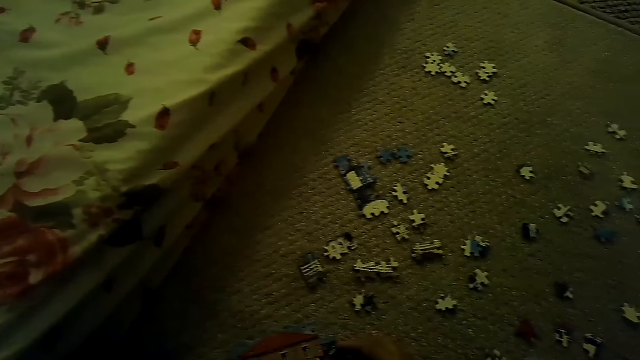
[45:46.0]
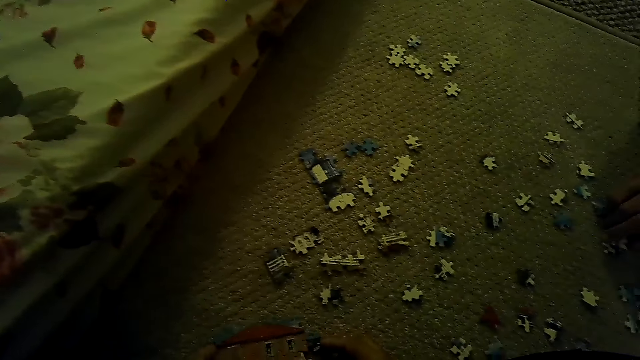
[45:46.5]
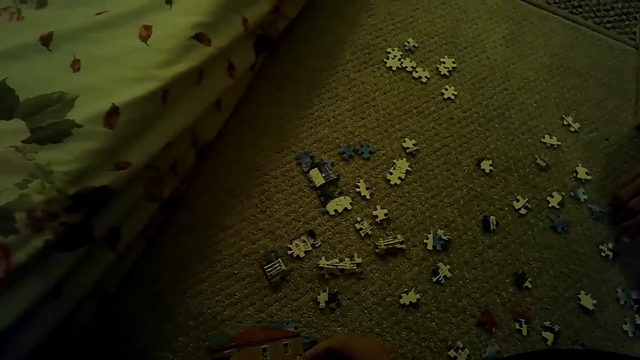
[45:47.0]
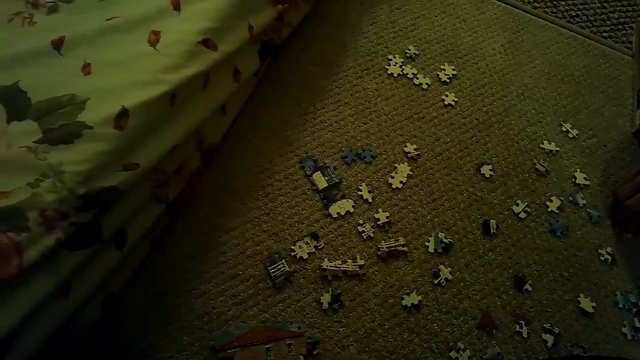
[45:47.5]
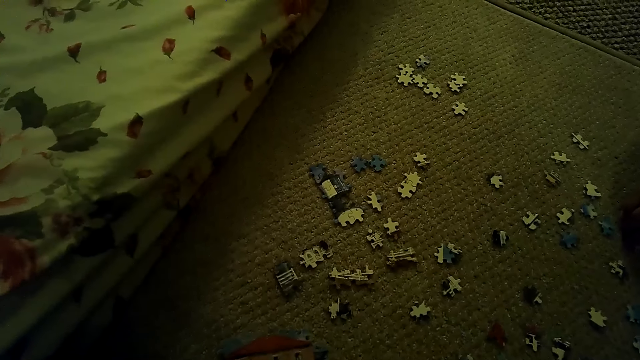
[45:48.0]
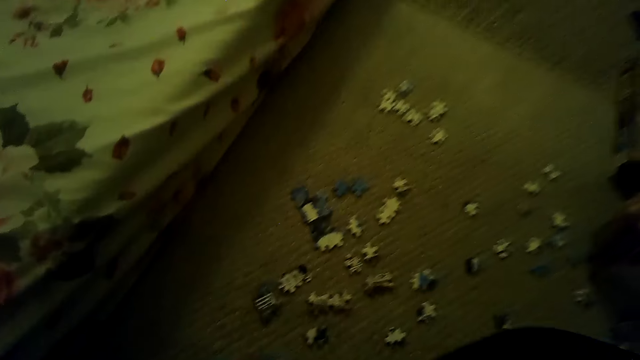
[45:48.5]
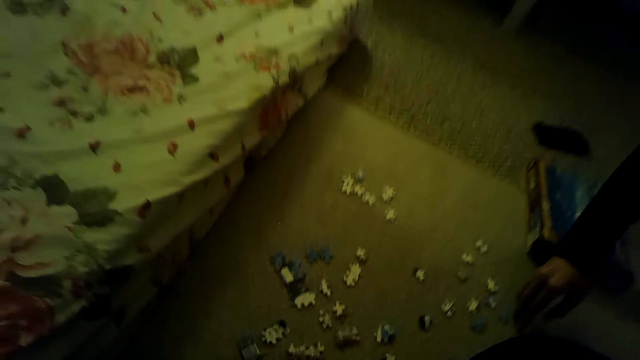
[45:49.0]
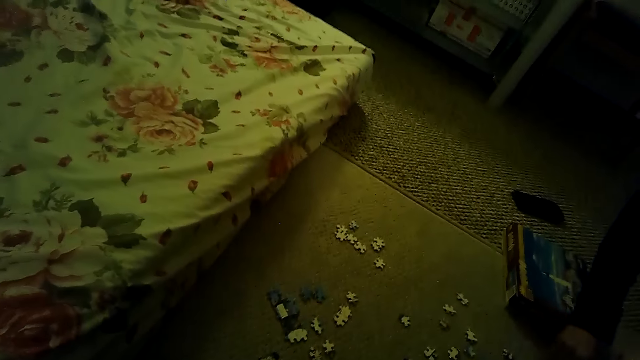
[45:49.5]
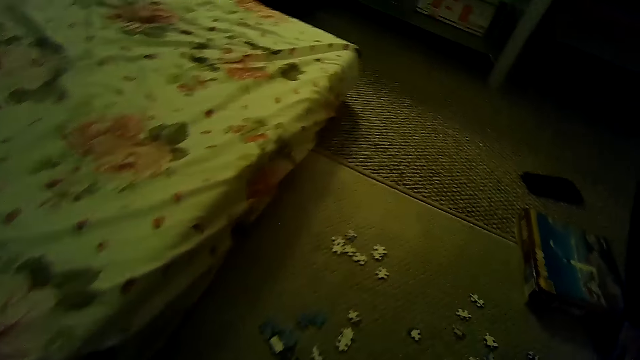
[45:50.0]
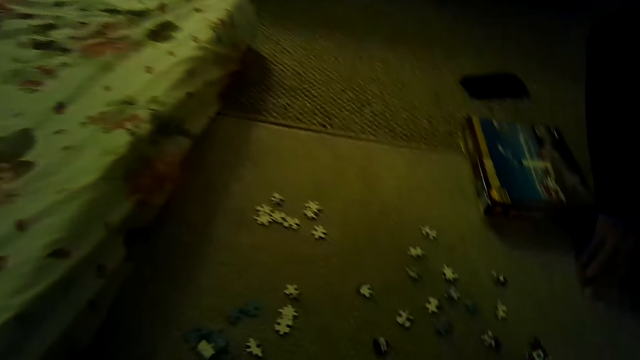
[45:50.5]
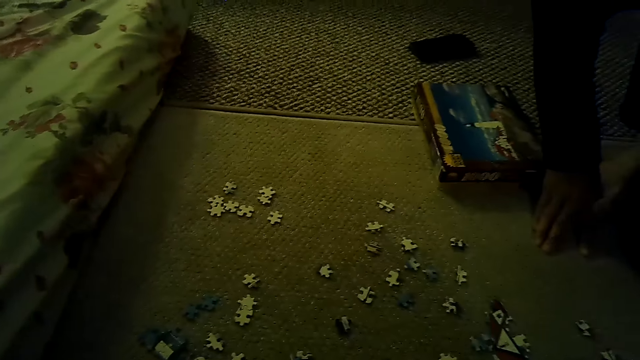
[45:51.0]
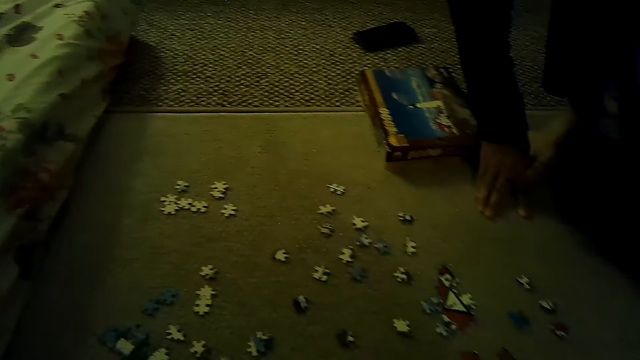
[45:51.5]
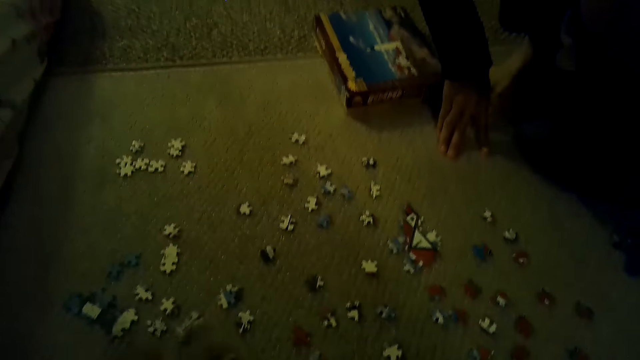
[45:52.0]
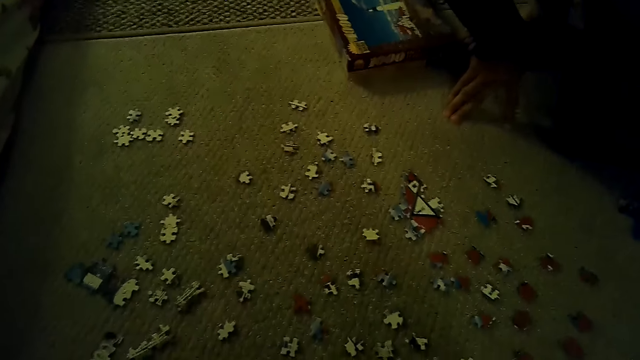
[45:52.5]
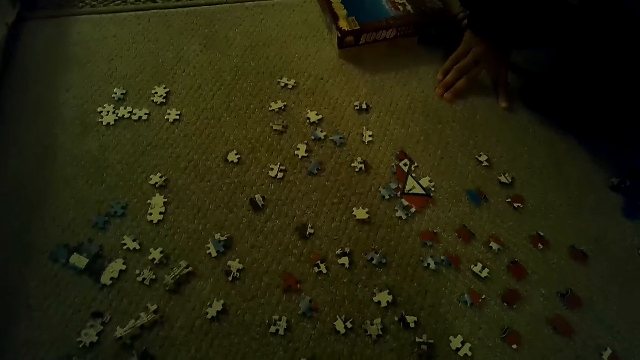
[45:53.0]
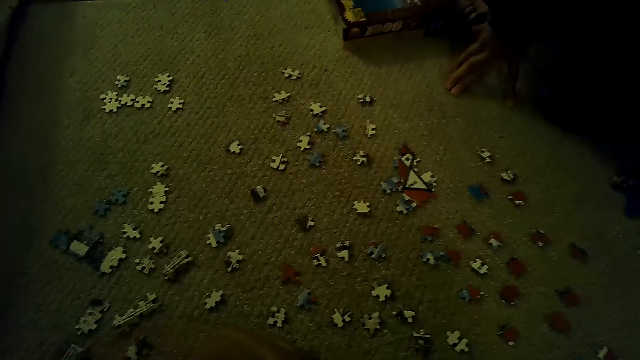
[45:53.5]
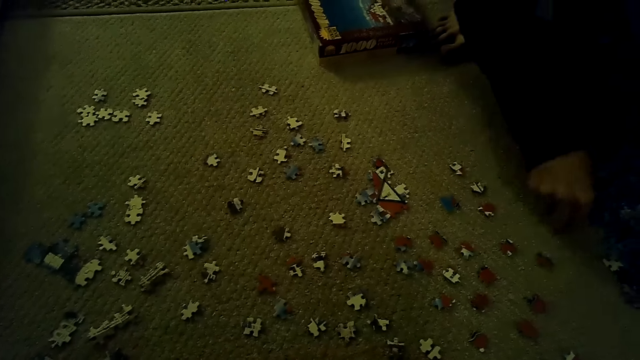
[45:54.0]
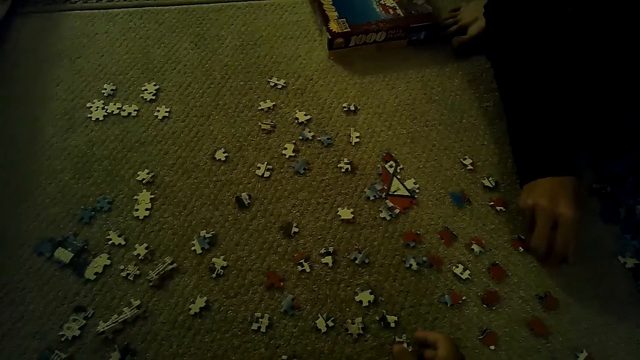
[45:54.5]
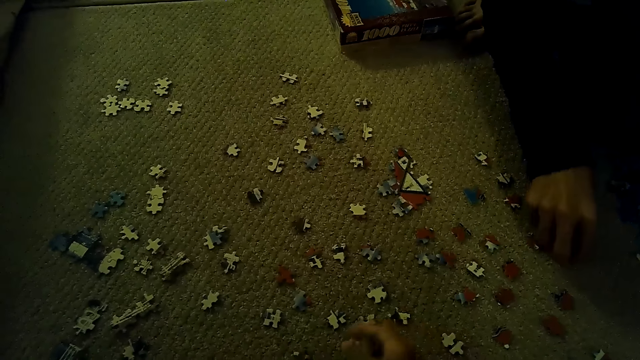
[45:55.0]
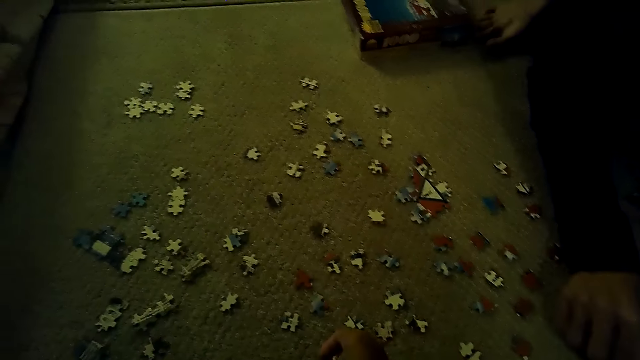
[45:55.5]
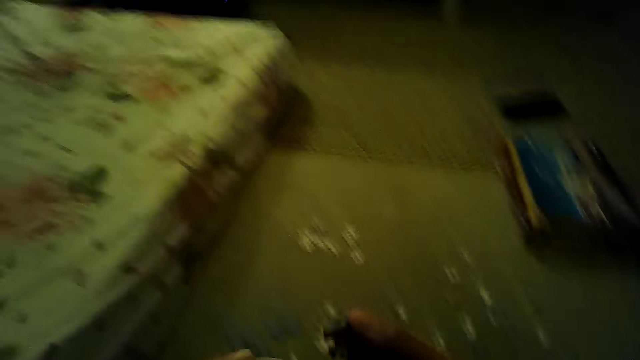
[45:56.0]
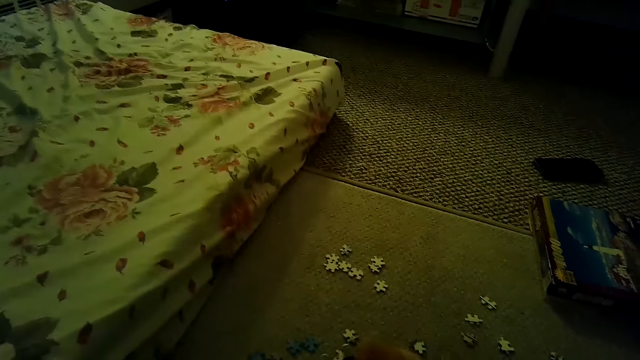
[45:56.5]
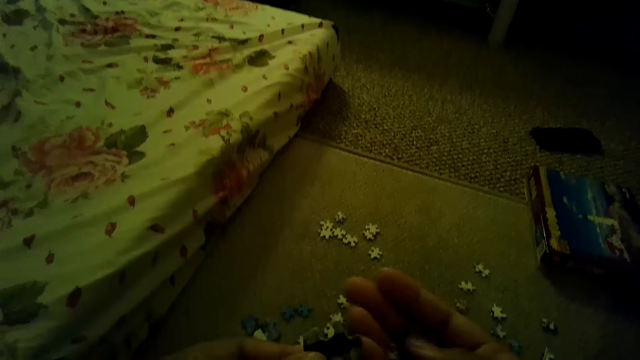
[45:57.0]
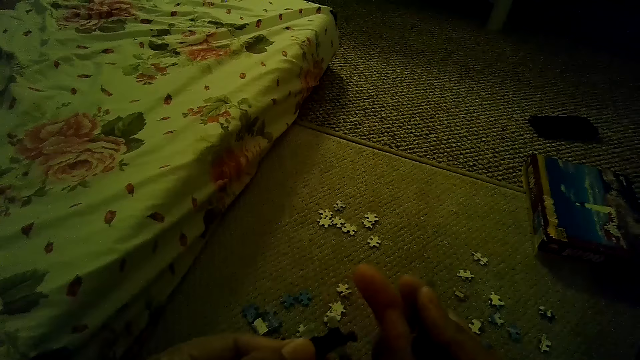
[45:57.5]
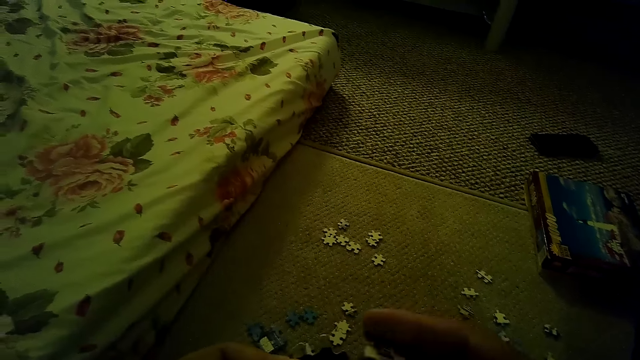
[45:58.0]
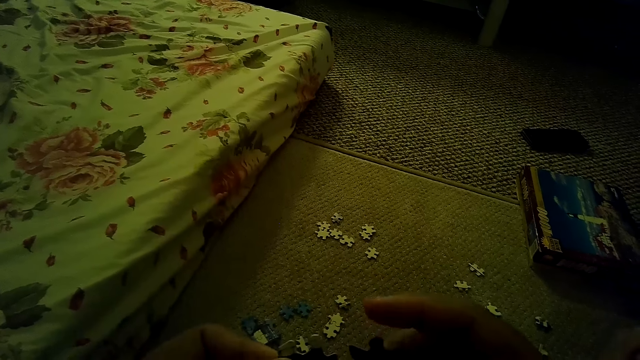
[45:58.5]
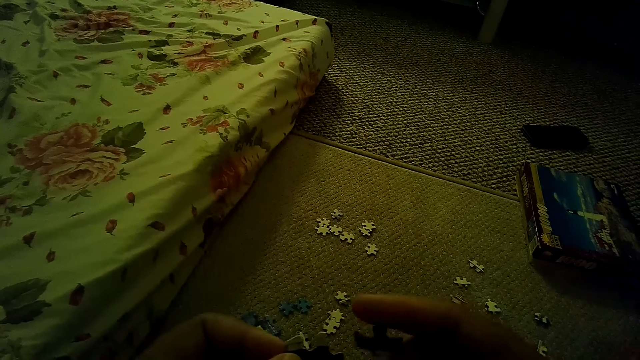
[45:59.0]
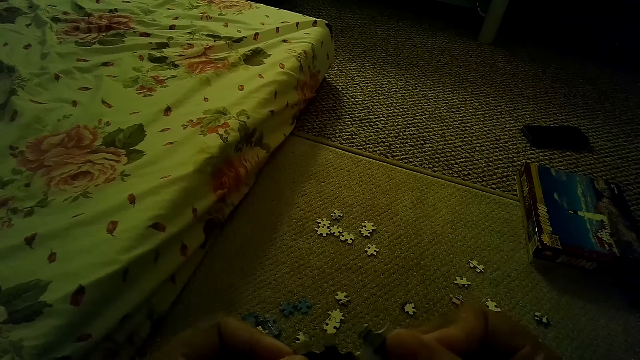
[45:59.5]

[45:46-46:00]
A man picks a puzzle piece. The camera wearer lifts the hand. The man plays a jigsaw puzzle on the floor. The camera wearer fixes the puzzle piece. They stare at the jigsaw puzzle on the hands.

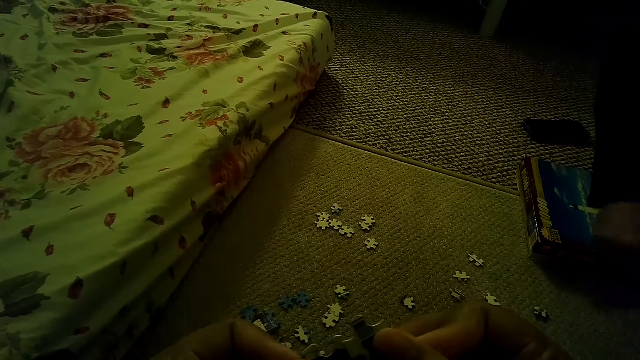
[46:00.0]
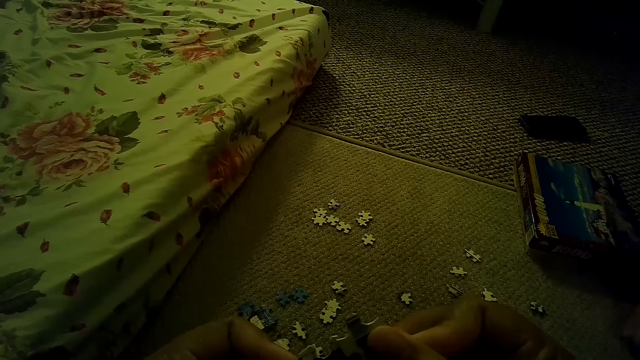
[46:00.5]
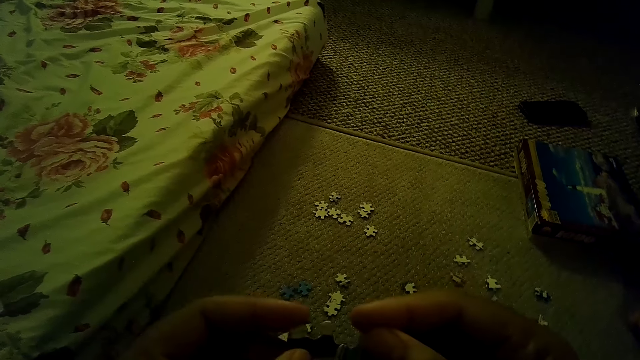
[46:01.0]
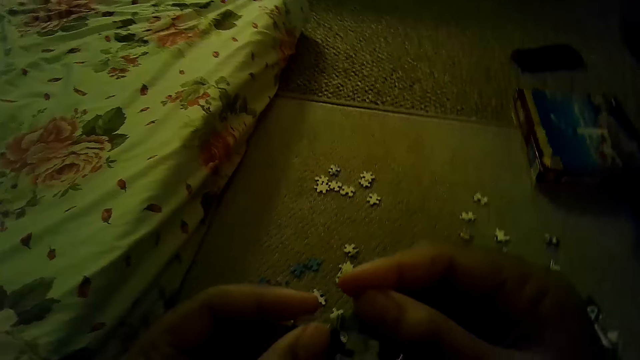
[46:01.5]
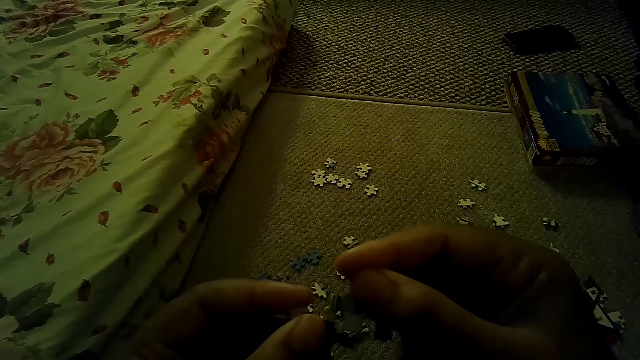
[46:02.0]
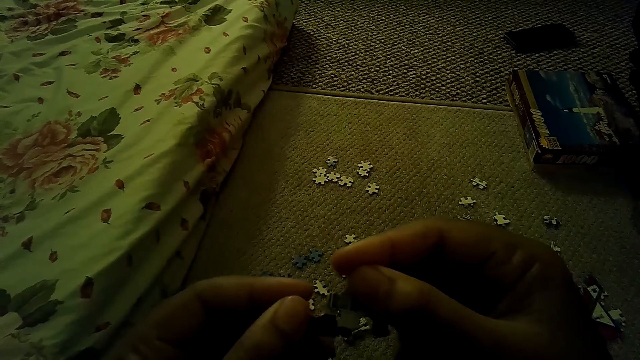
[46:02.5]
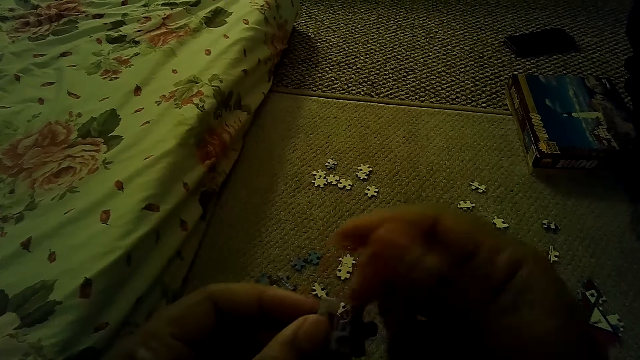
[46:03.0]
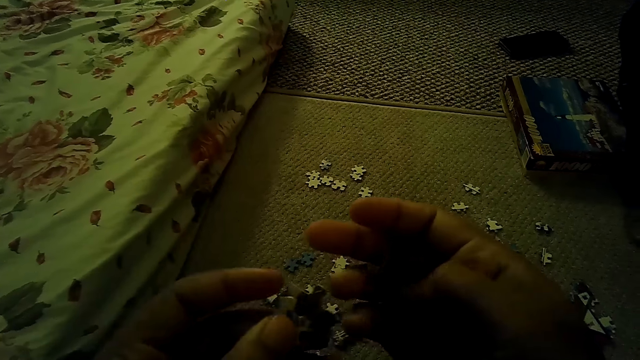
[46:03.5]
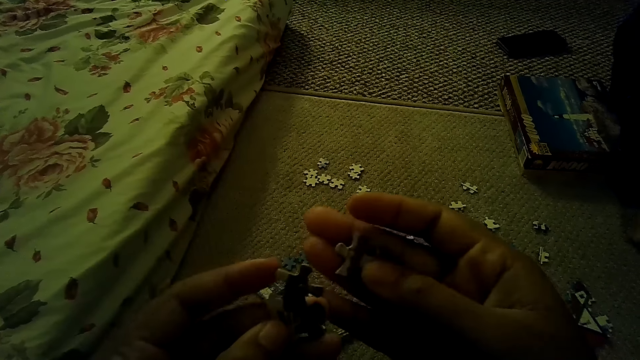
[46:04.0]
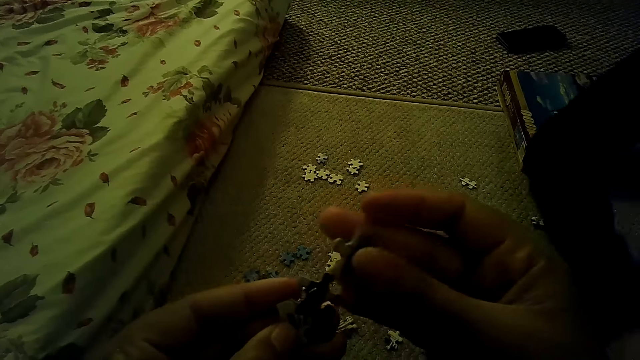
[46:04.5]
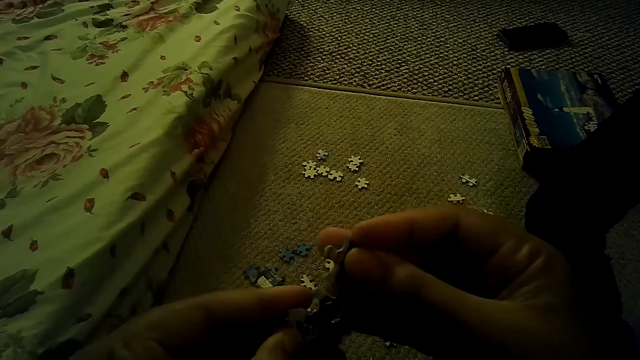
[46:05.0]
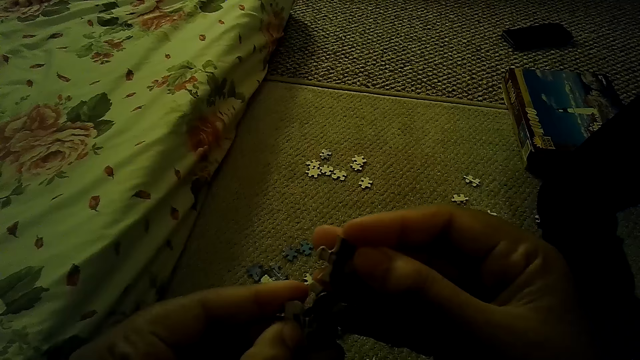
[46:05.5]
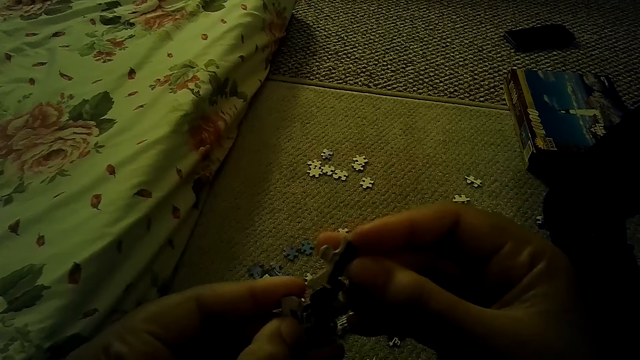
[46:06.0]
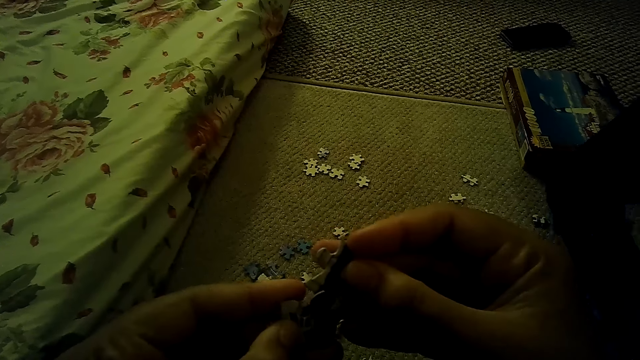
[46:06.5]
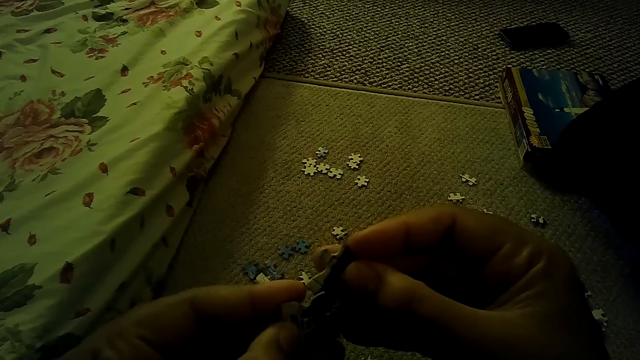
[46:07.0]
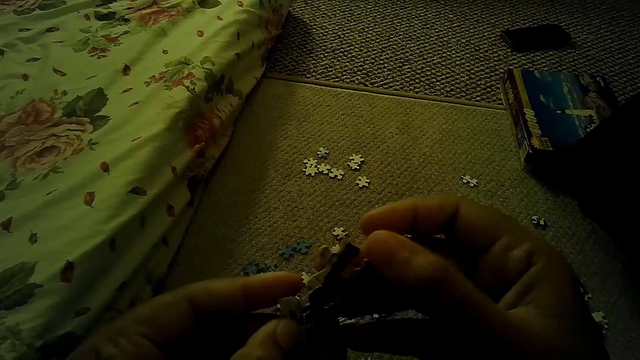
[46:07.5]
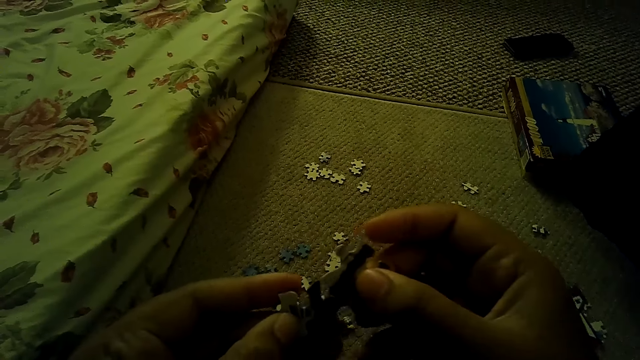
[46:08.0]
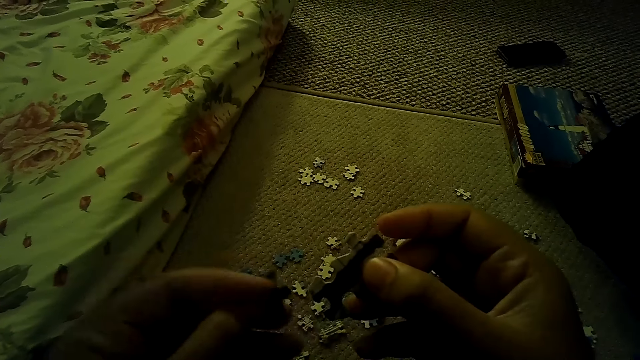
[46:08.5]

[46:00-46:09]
A person moves the arm. The camera wearer fixes the puzzle pieces.
